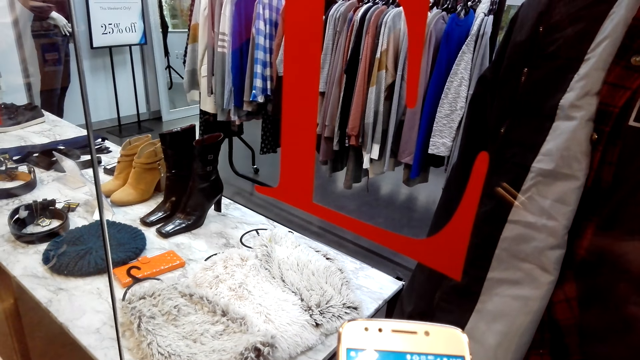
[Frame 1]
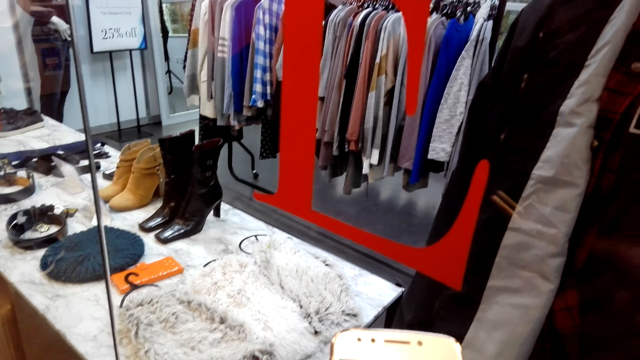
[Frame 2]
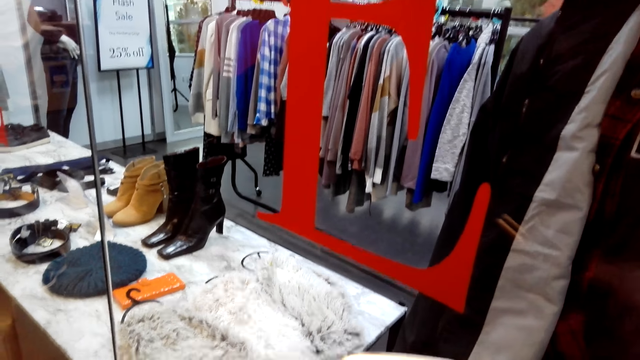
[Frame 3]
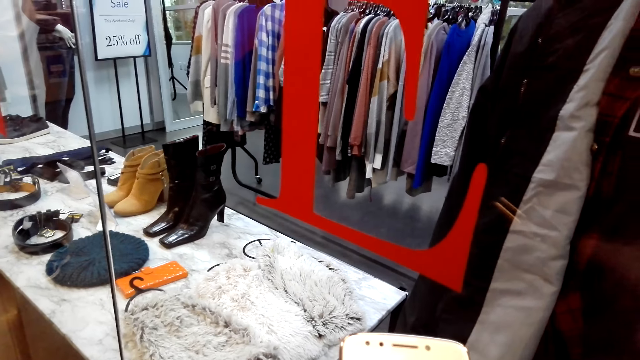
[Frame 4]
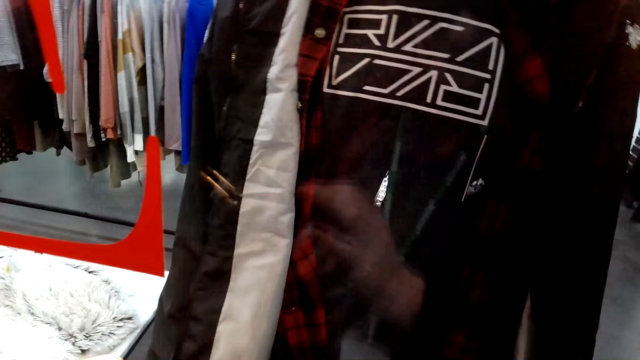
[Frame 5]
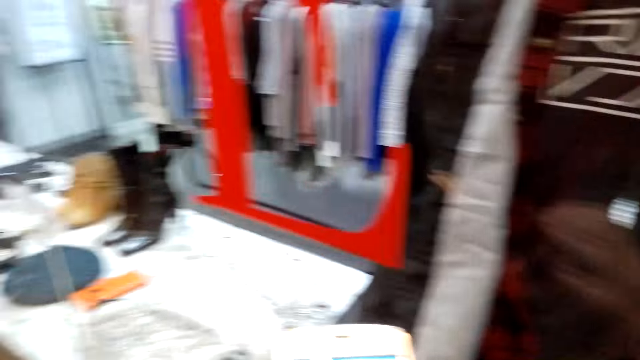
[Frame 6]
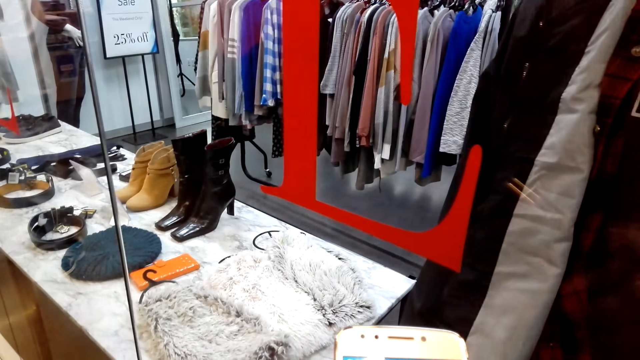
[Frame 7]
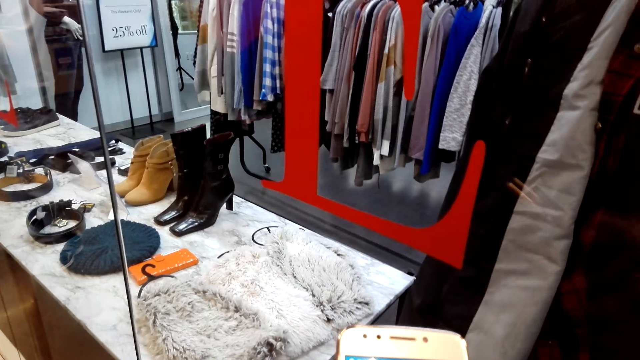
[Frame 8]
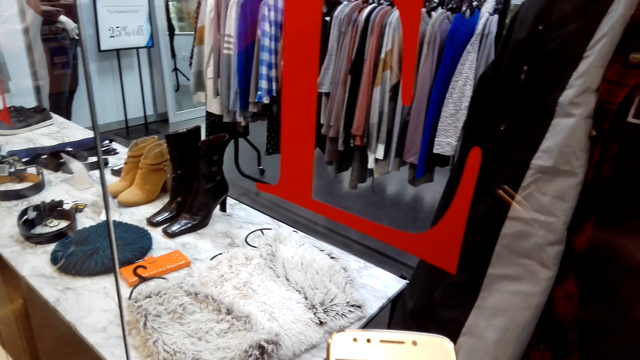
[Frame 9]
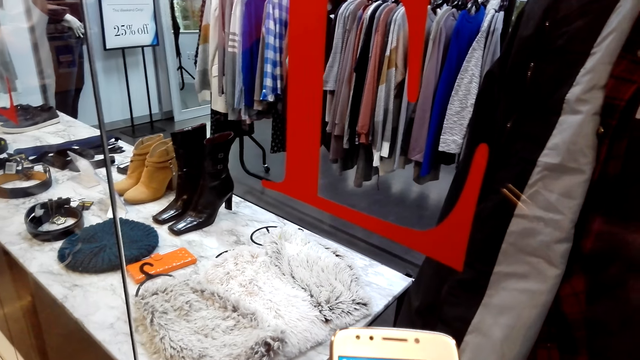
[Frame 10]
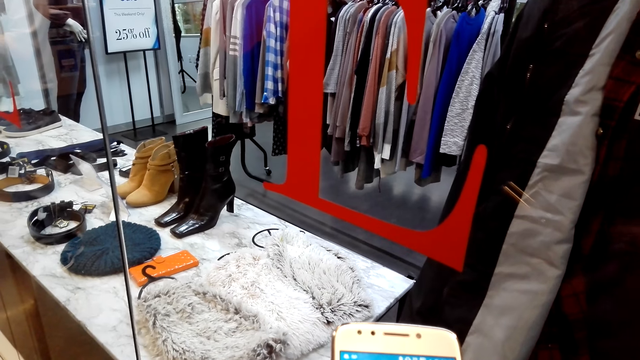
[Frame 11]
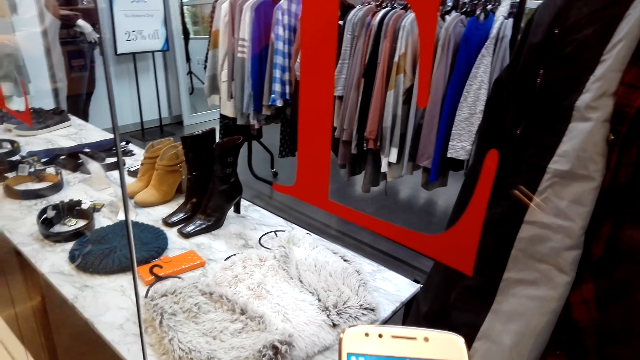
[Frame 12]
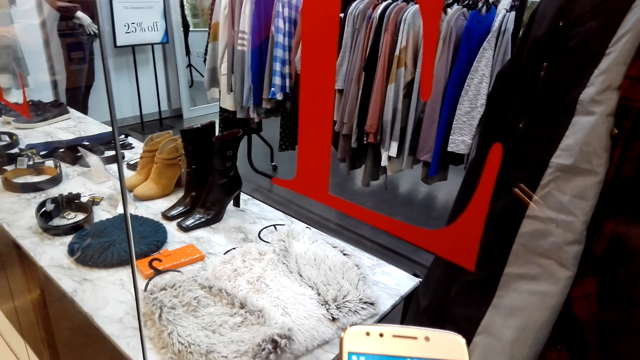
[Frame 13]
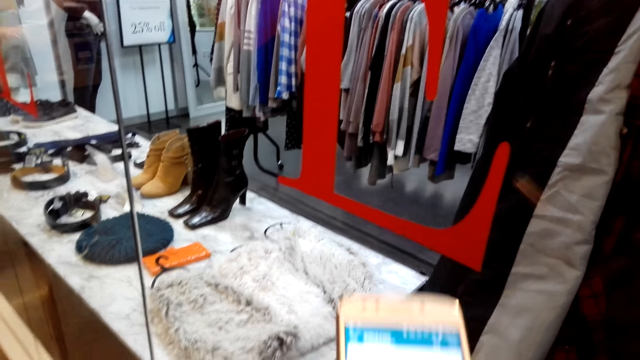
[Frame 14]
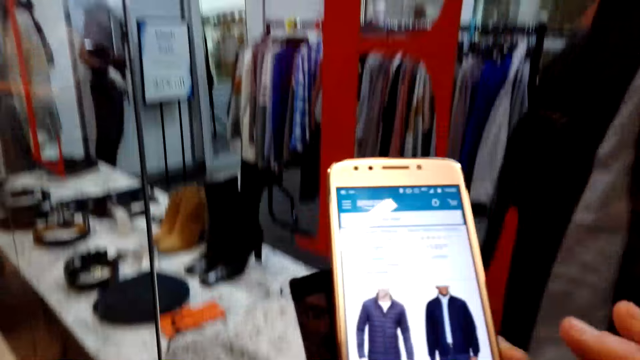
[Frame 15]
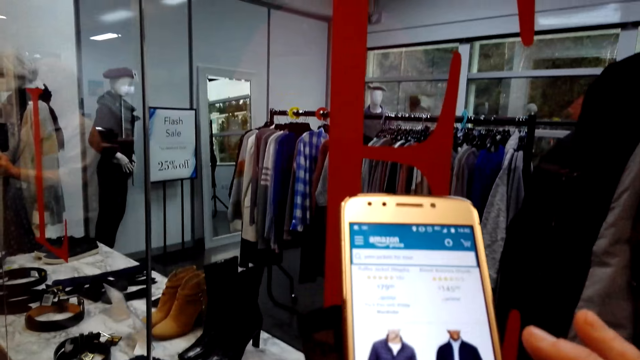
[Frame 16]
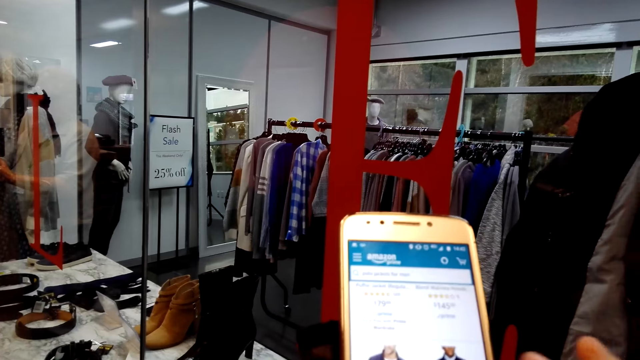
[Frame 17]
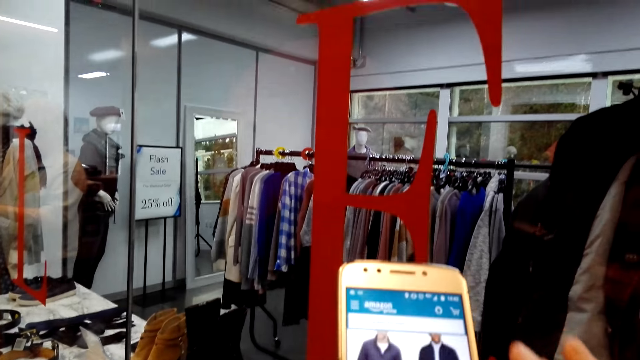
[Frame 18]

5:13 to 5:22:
The camera wearer scrolls the phone.

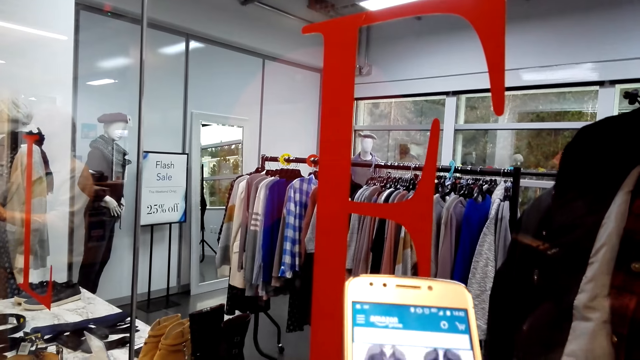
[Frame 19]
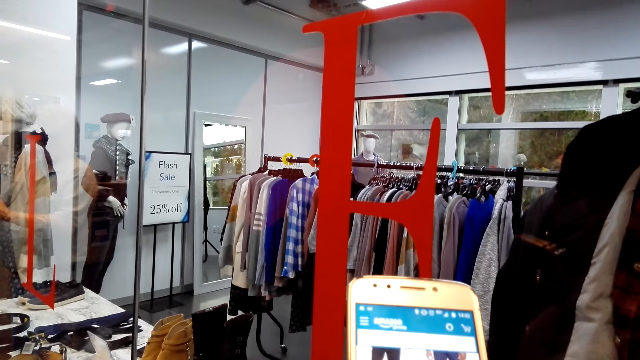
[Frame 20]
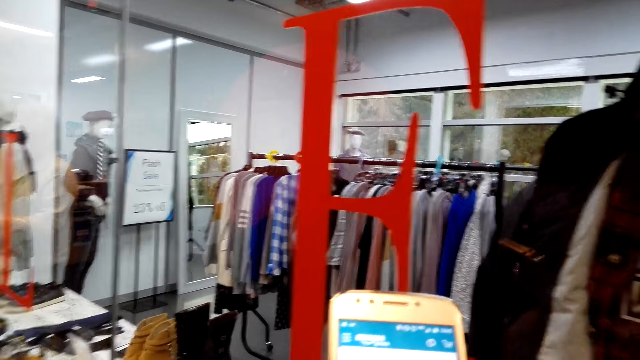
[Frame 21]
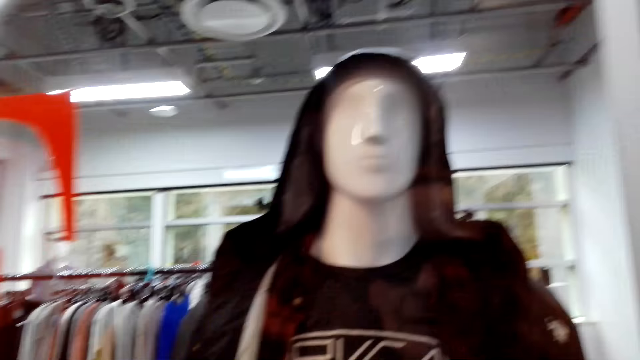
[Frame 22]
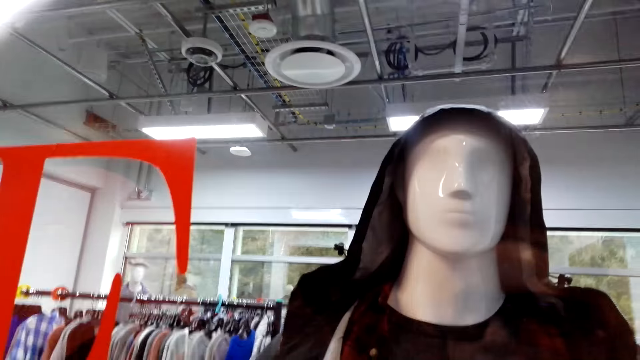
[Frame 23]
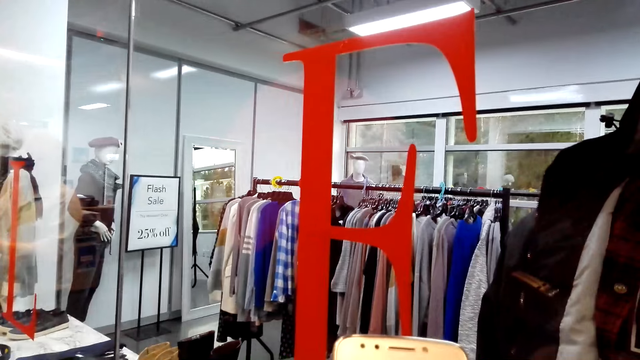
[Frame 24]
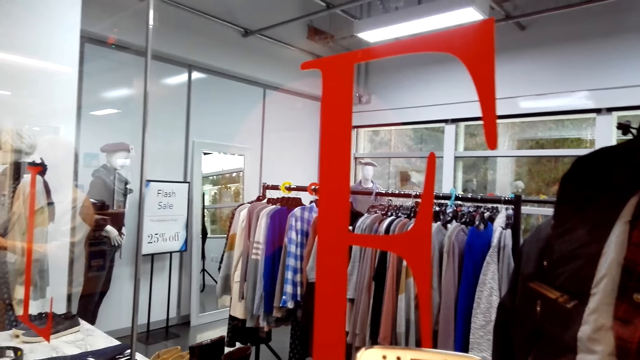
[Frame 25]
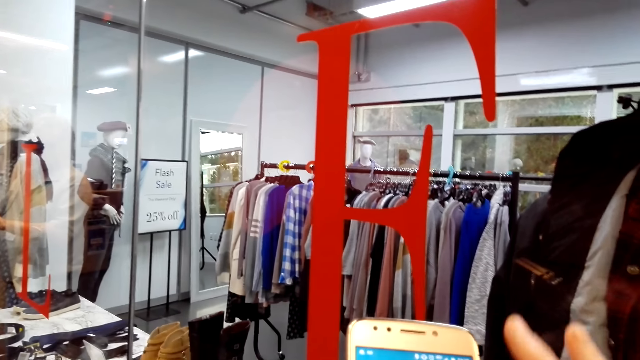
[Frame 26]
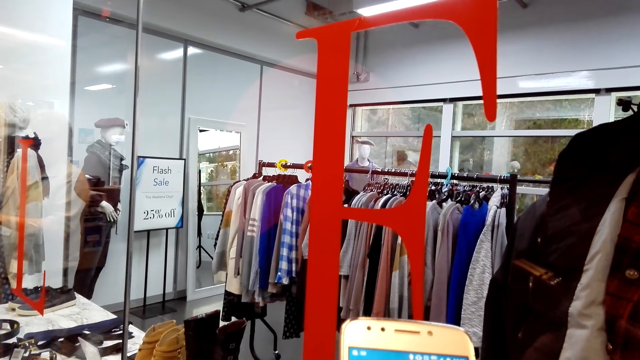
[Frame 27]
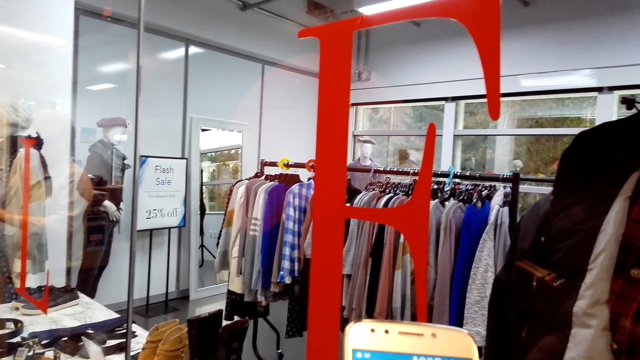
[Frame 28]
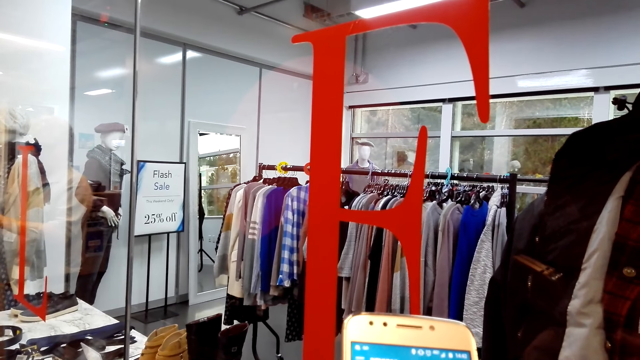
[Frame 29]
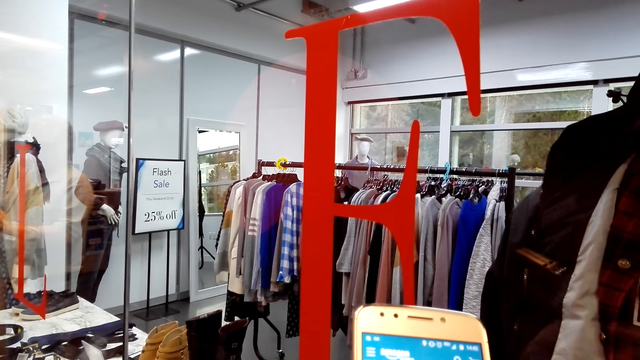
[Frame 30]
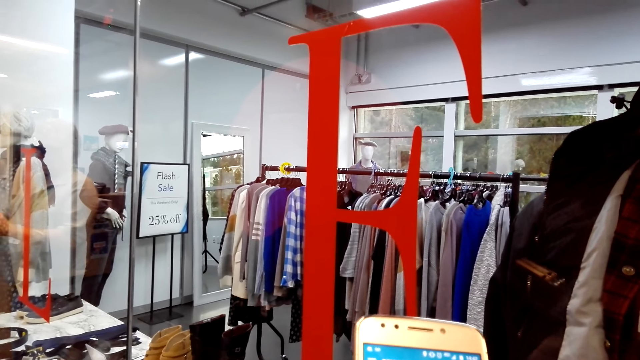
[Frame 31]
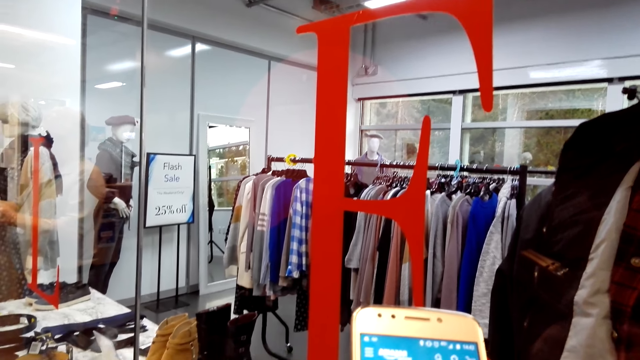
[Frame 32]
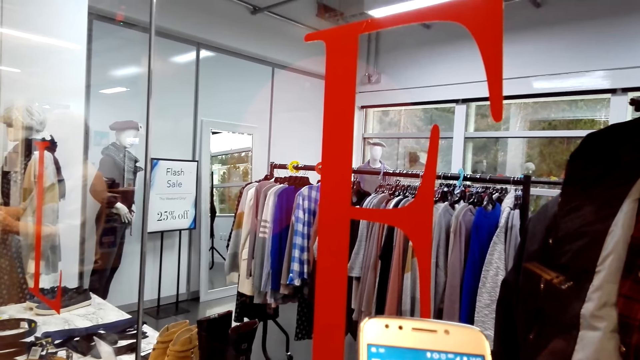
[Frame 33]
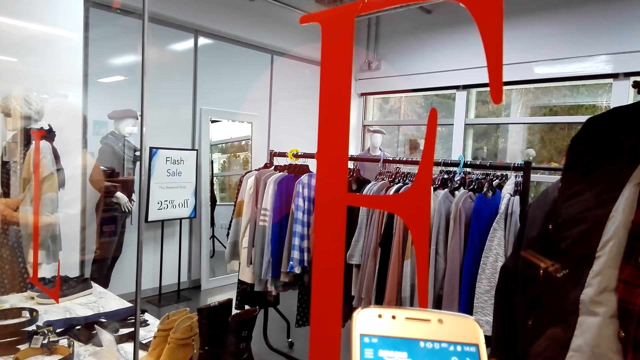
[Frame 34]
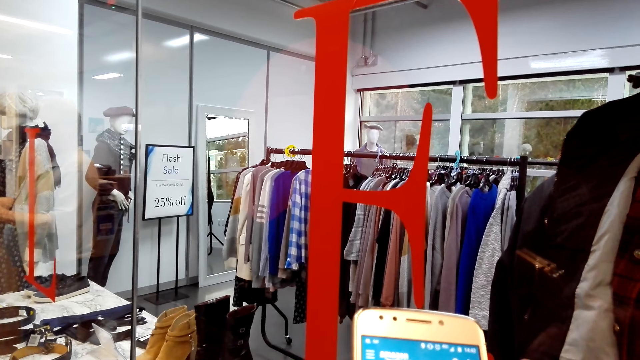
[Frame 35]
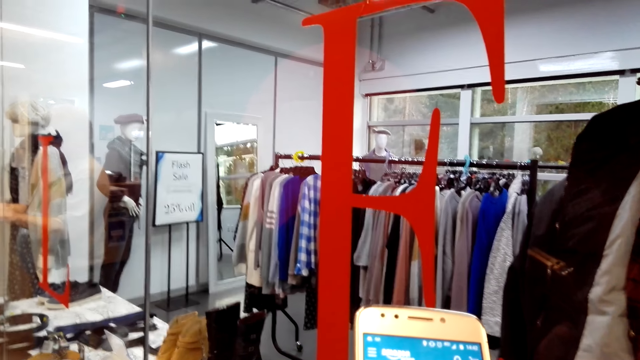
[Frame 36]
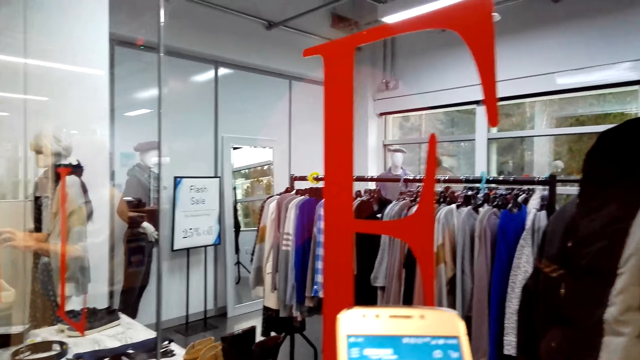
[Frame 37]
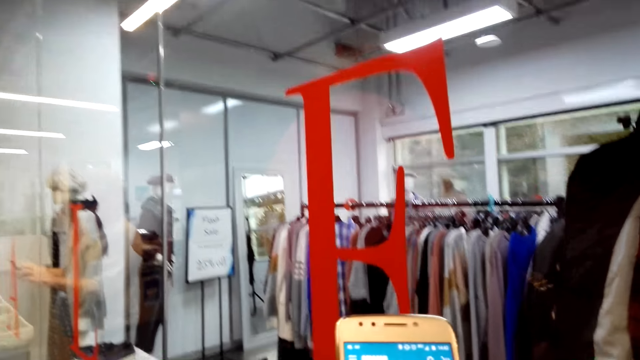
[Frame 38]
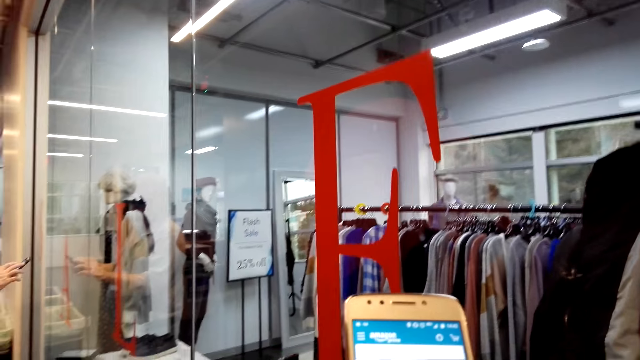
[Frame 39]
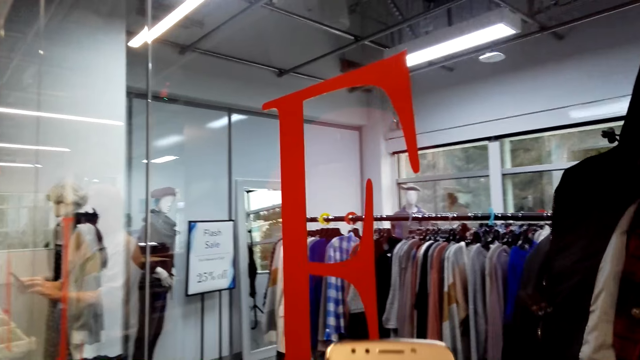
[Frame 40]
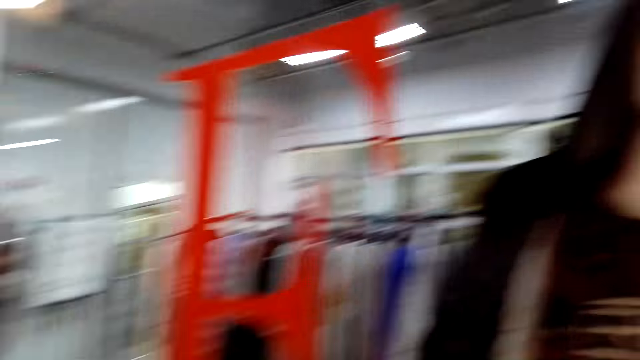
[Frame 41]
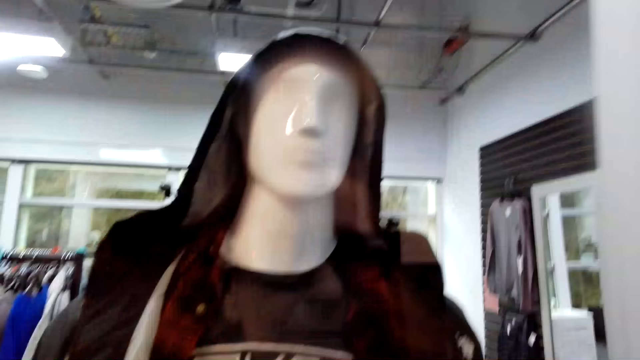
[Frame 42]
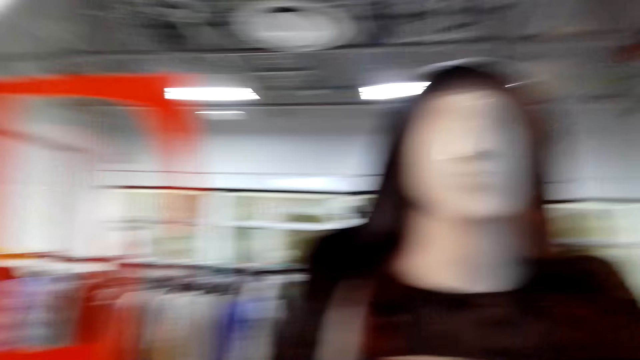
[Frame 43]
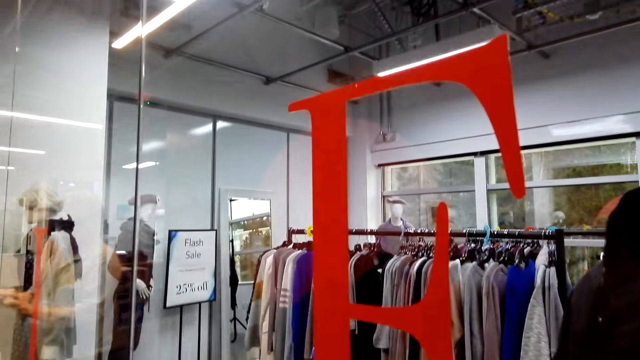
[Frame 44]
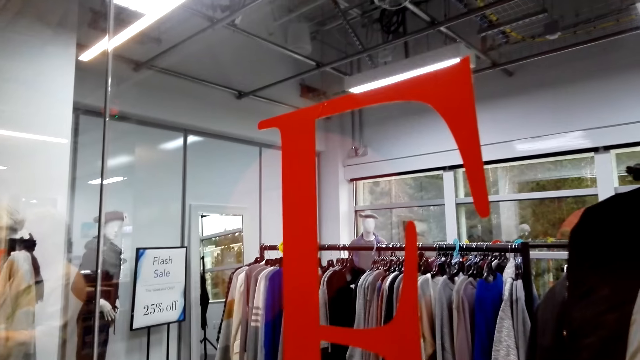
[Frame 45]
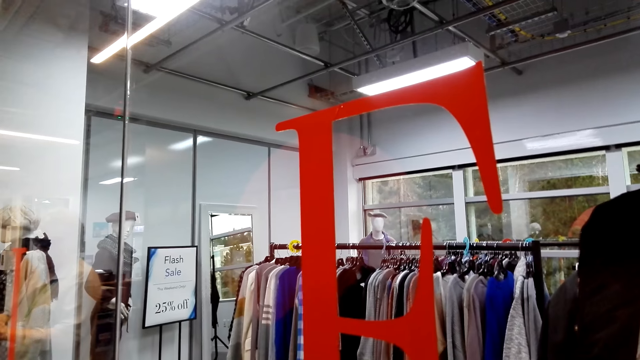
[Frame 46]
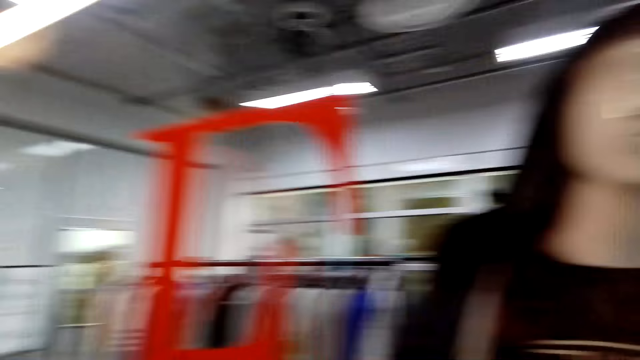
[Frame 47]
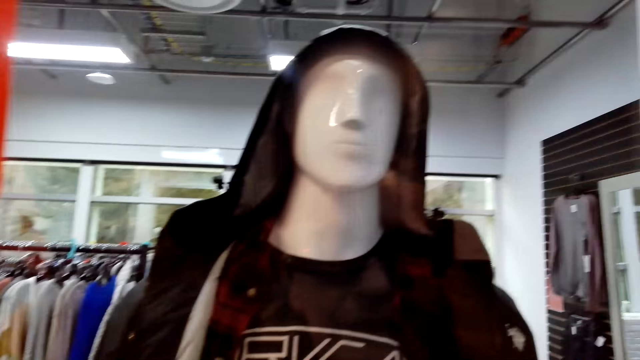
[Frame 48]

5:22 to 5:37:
A man looks at the phone. The camera wearer converses with the man.
